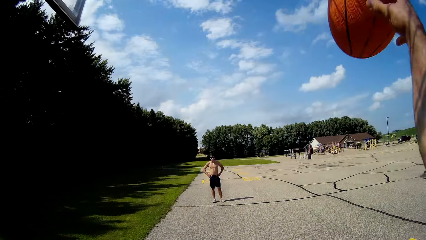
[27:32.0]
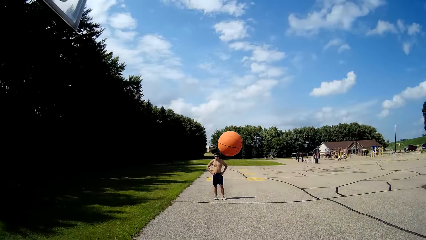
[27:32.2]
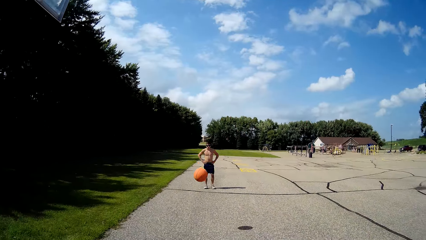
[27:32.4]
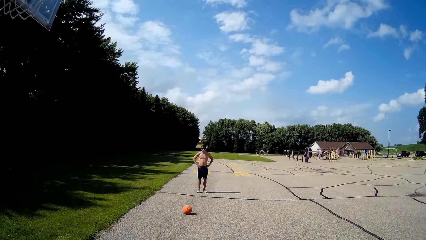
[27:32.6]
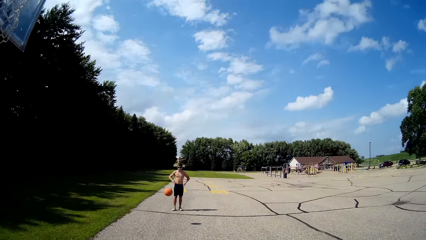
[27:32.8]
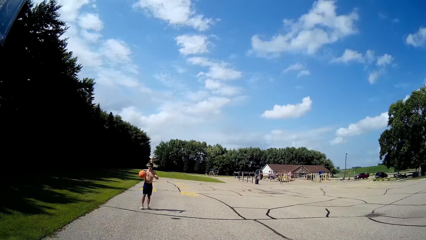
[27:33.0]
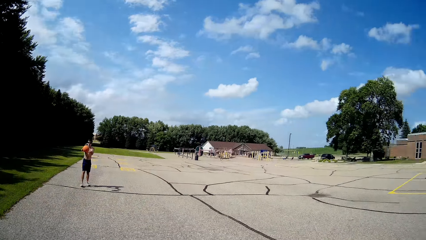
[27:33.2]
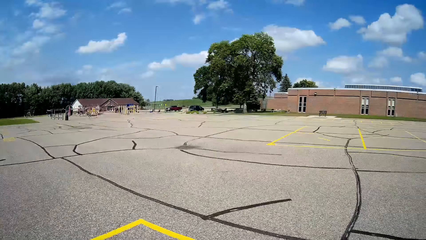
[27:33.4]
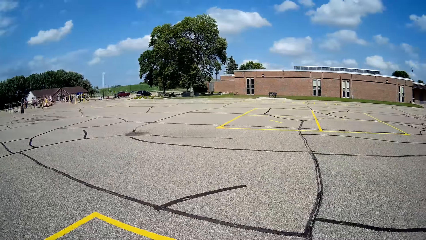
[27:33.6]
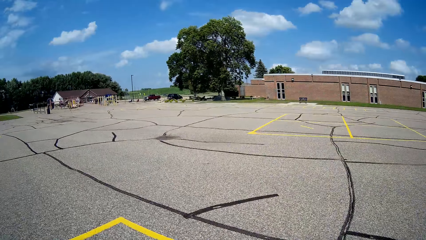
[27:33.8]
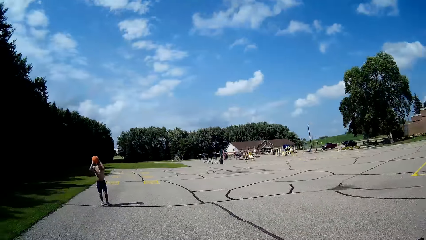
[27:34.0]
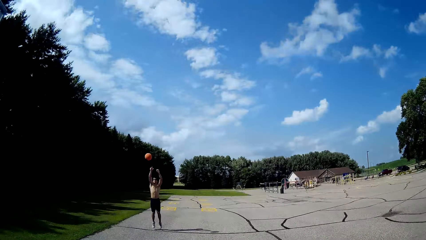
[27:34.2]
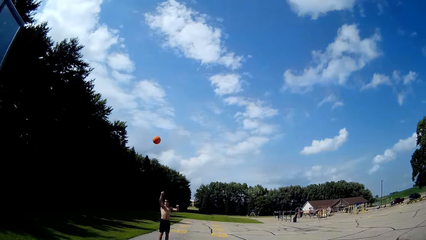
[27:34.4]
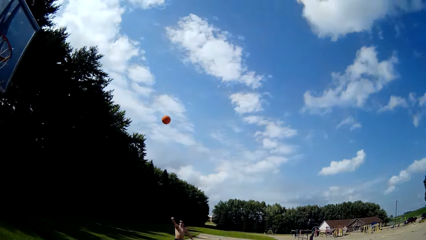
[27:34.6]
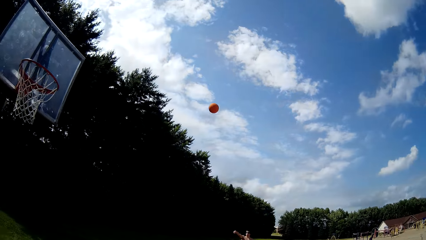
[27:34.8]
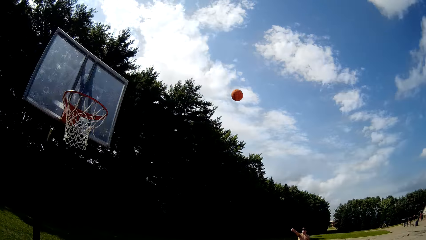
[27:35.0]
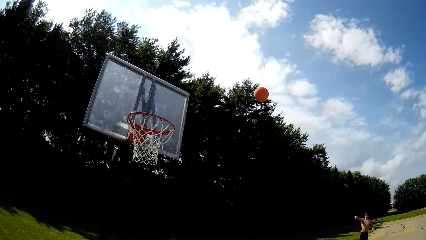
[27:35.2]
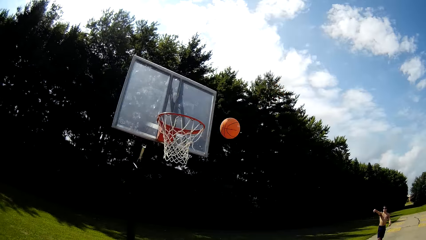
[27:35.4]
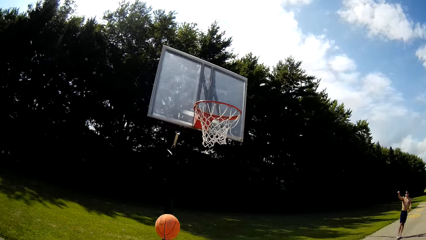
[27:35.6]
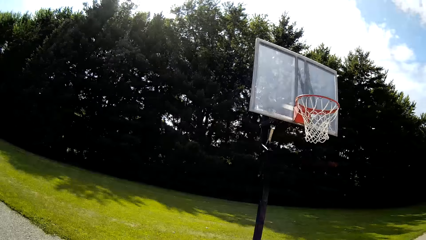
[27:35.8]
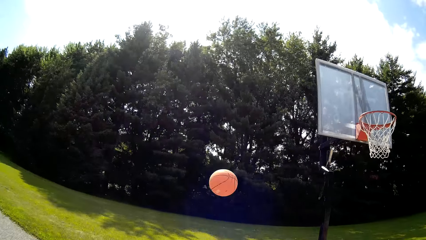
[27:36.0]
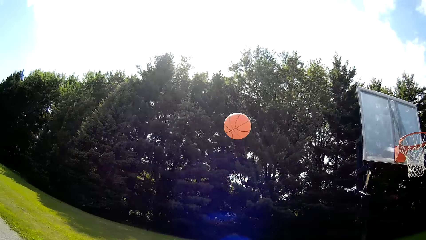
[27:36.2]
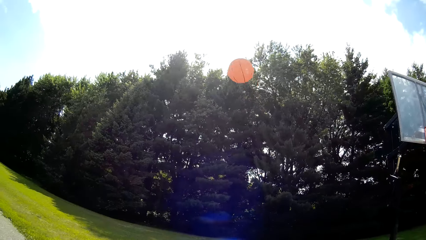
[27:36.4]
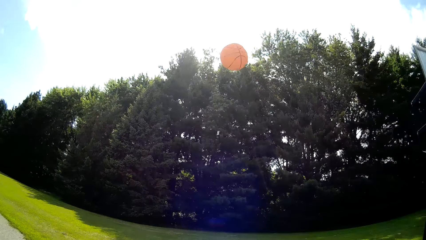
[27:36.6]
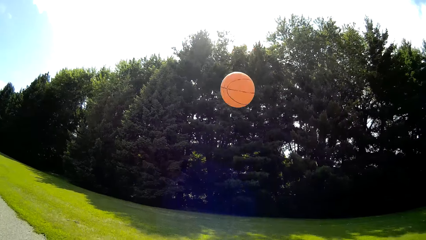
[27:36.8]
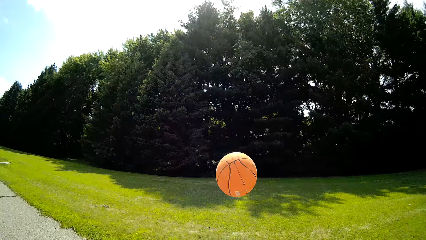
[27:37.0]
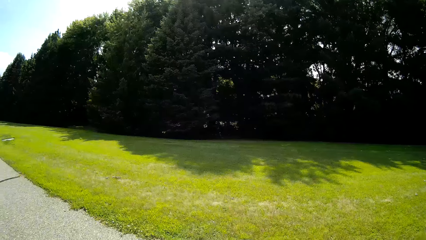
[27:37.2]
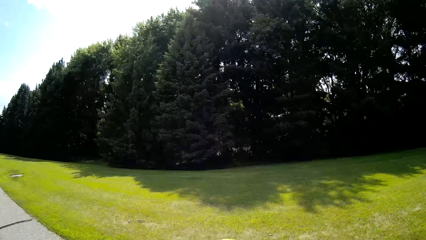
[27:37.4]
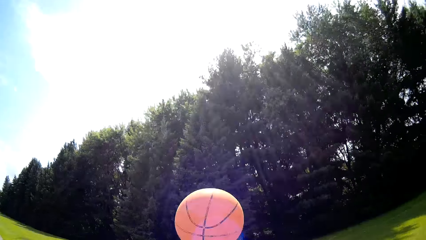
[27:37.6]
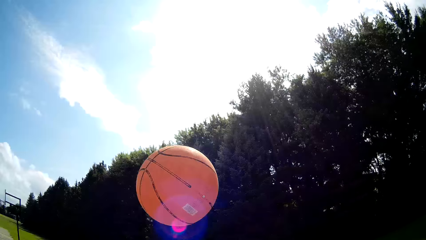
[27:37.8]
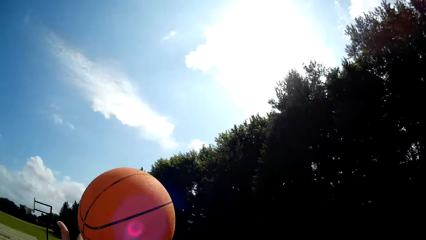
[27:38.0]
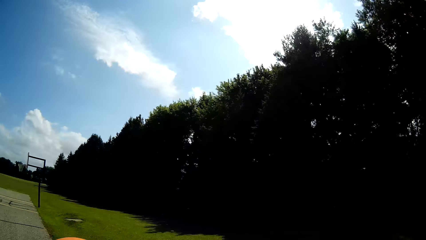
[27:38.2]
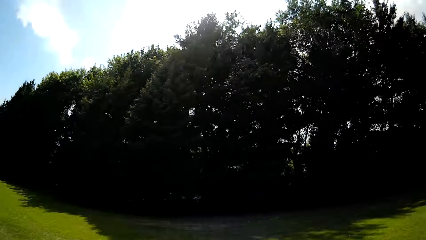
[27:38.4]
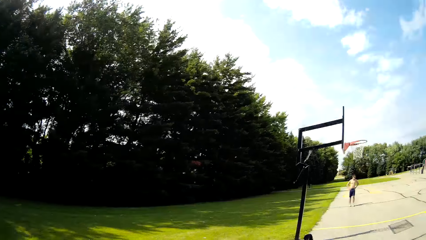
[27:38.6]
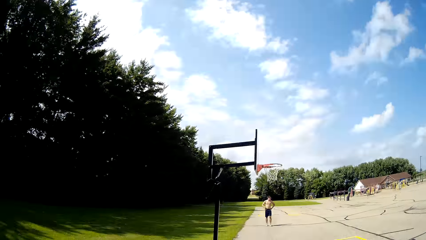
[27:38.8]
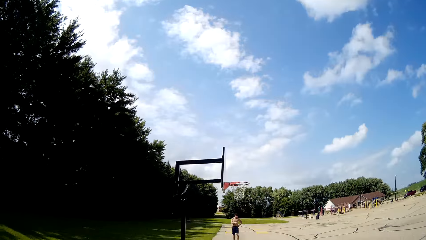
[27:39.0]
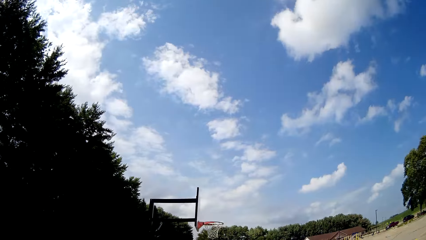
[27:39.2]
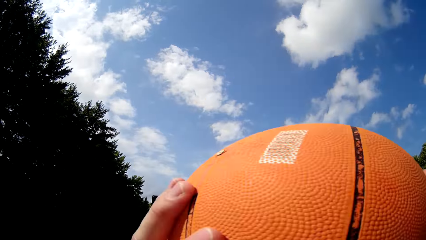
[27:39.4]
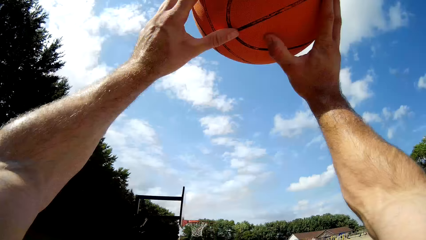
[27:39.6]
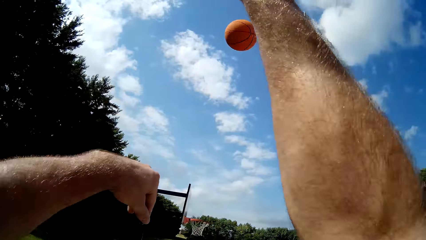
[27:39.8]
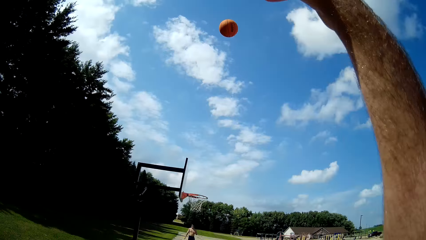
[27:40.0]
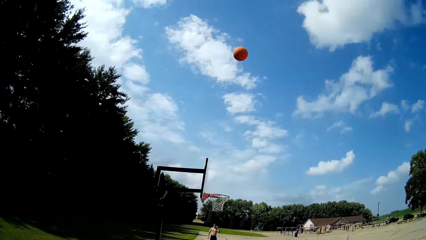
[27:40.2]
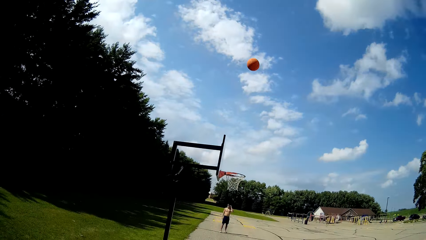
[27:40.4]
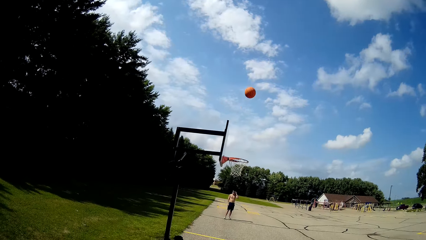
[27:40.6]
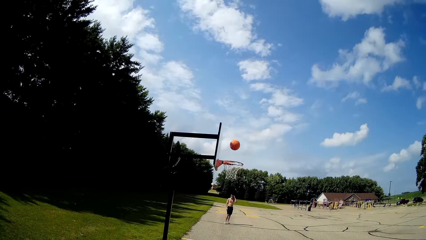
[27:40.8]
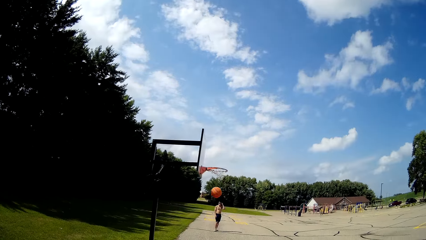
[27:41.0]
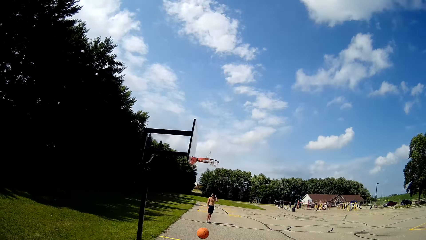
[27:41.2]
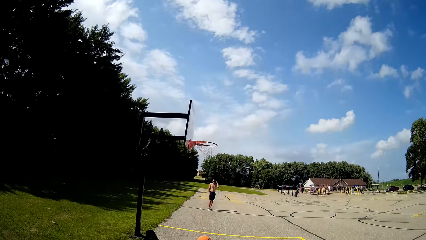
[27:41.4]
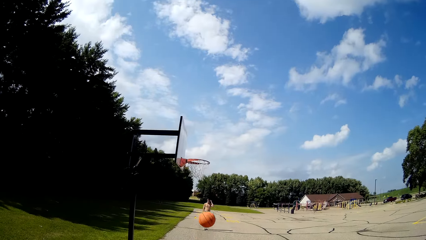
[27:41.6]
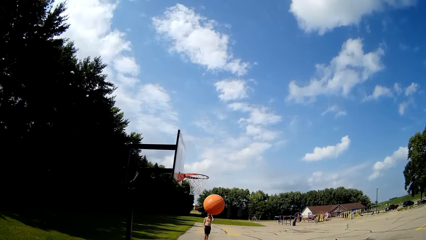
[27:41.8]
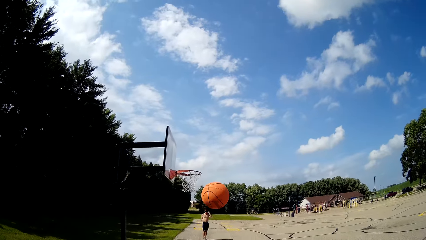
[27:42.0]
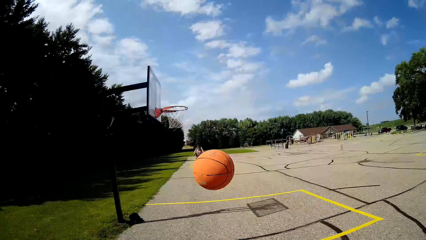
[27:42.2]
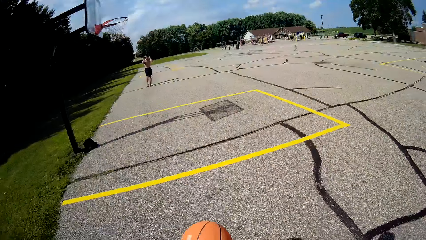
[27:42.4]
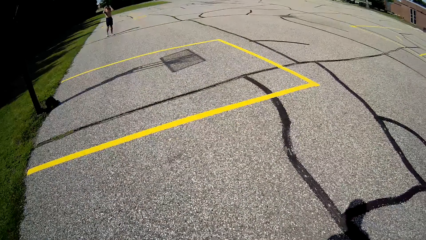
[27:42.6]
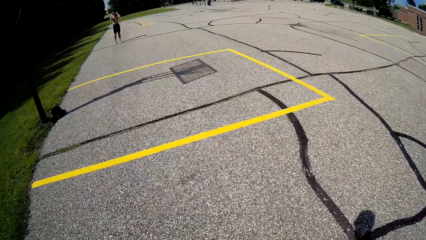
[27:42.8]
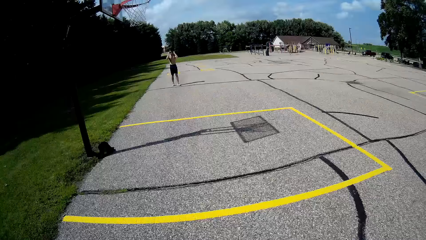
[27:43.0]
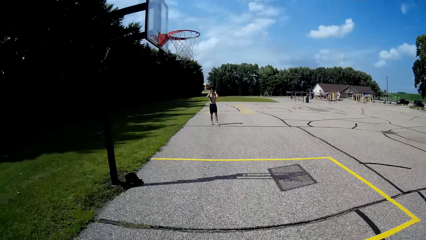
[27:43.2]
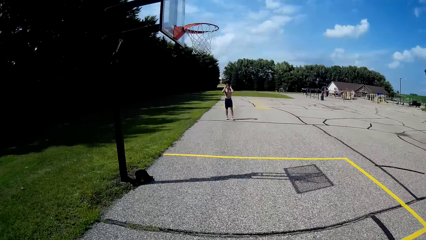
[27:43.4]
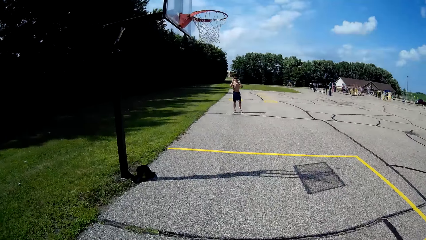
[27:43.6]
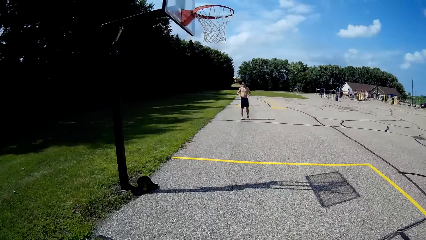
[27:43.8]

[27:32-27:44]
The camera wearer throws the ball to a man. The man takes the ball and throws the ball. The camera wearer picks up the ball and throws the ball. They pick up the ball.

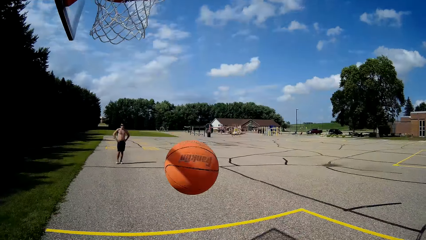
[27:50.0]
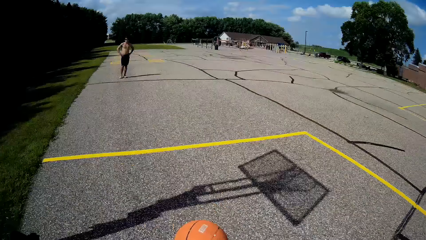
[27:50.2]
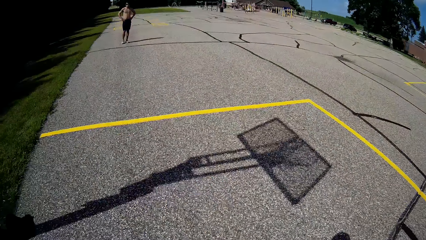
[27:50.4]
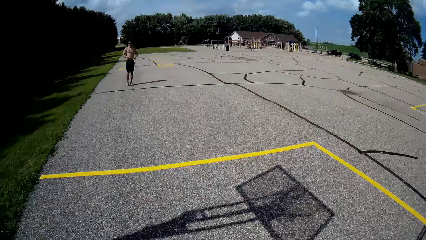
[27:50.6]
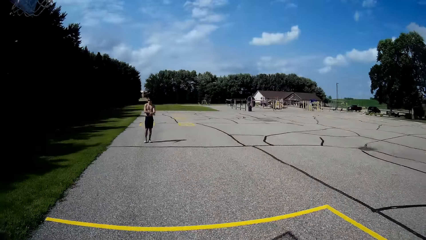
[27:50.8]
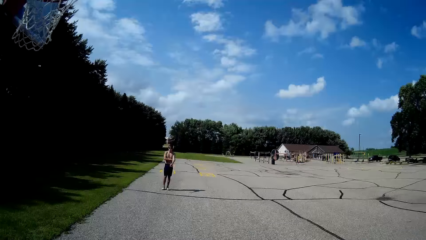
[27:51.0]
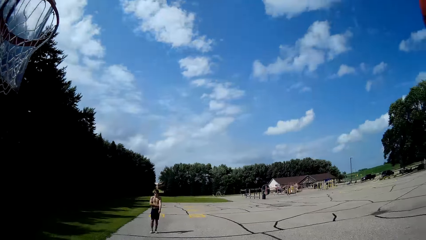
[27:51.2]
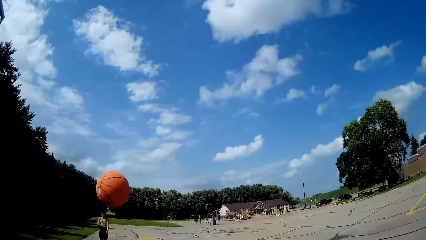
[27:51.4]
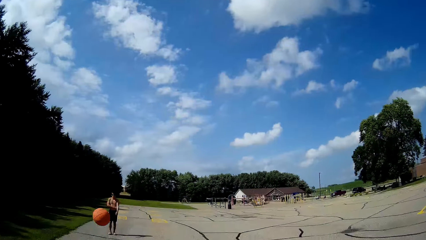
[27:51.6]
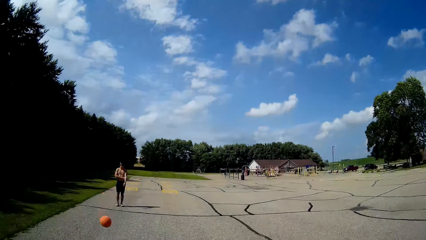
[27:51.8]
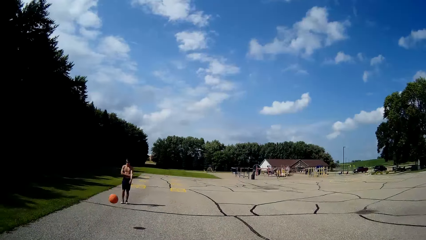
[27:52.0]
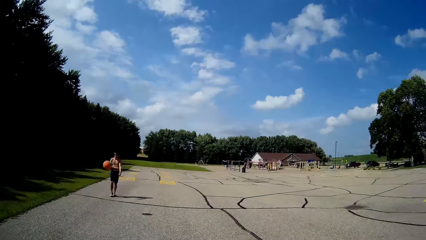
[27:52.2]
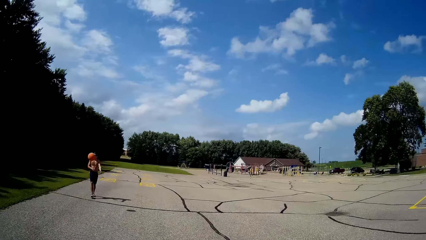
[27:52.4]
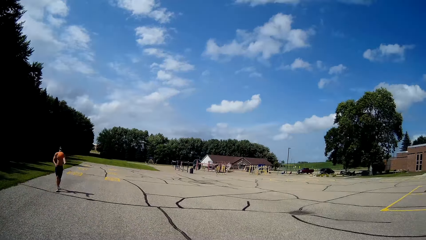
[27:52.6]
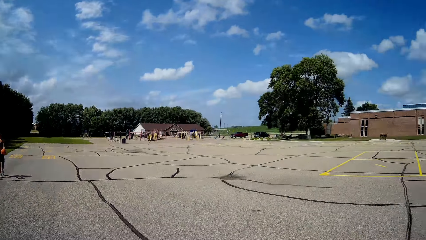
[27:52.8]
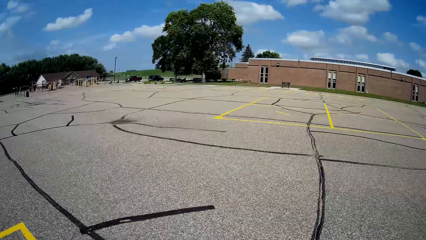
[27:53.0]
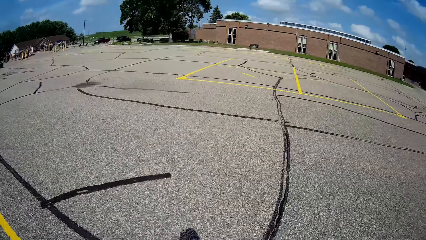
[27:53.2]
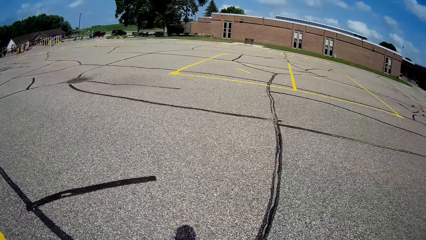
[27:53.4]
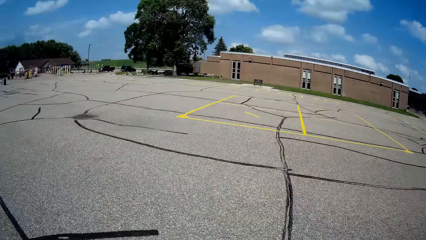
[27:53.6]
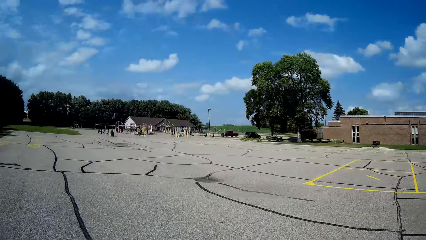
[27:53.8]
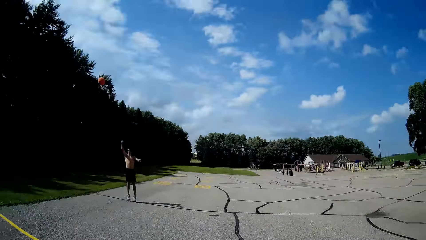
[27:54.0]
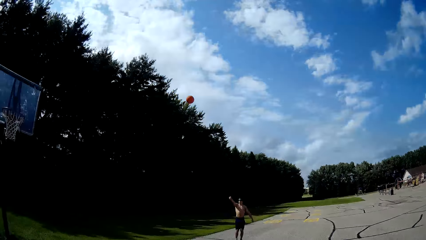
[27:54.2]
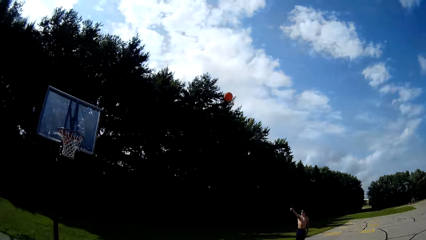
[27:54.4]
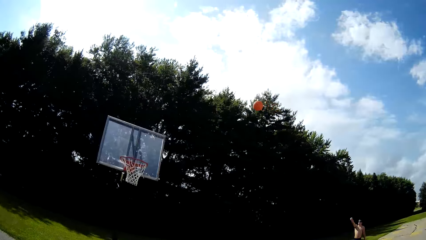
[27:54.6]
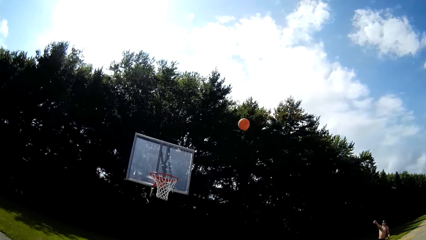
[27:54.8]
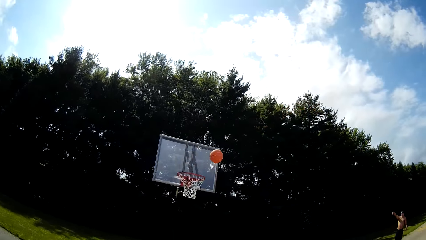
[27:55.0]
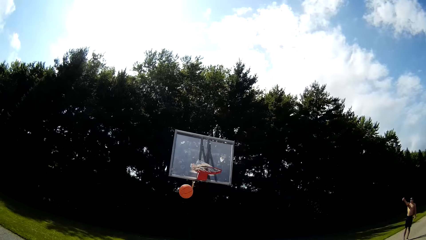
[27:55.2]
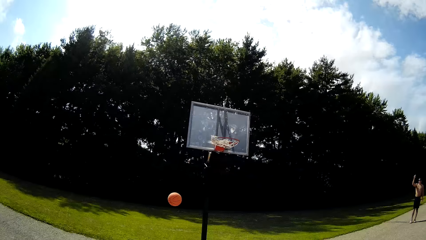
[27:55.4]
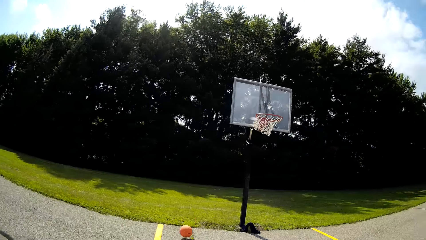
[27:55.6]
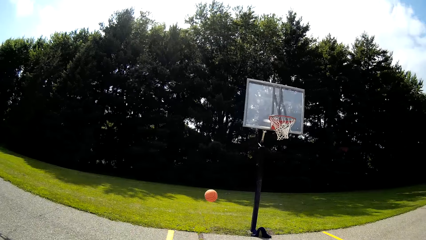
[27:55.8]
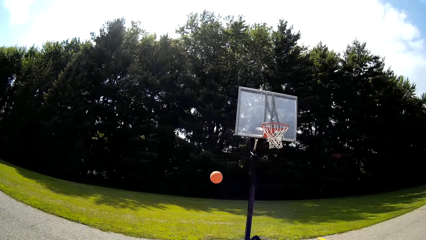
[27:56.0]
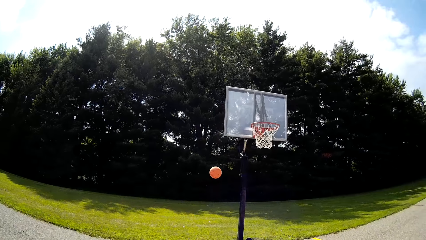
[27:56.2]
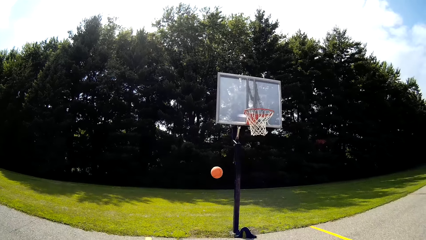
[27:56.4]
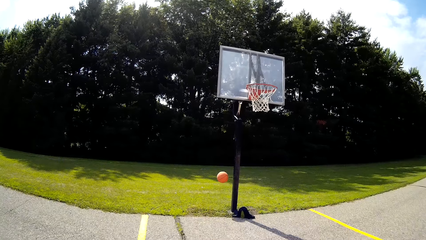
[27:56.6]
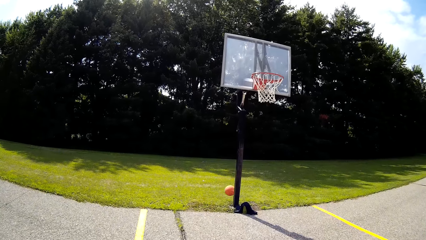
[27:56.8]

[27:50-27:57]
The camera wearer picks up the basketball and throws the ball to a man. The man takes the ball and throws the ball.
